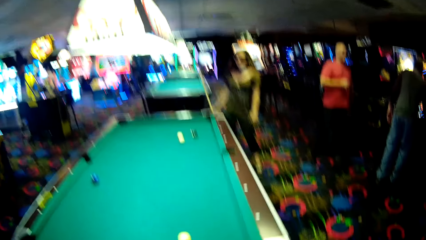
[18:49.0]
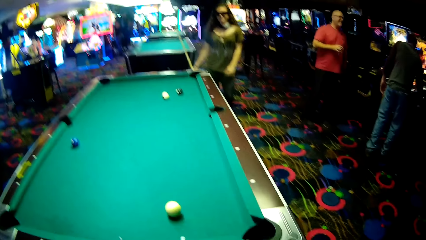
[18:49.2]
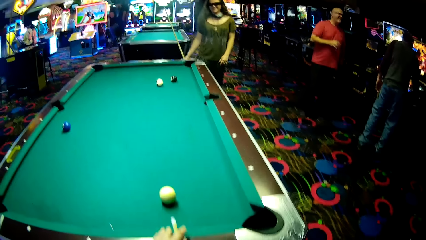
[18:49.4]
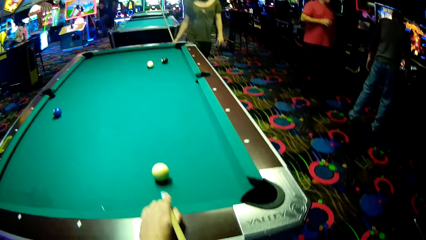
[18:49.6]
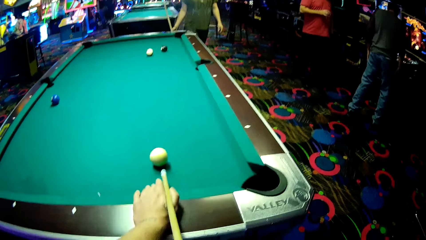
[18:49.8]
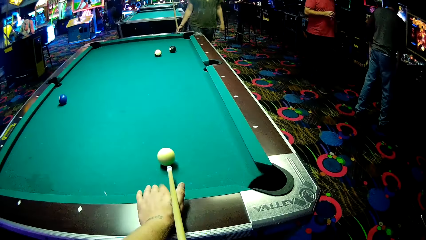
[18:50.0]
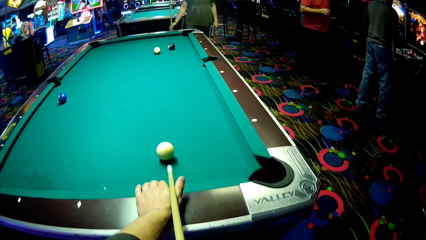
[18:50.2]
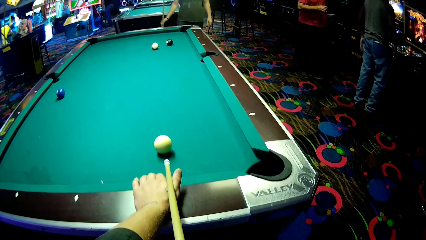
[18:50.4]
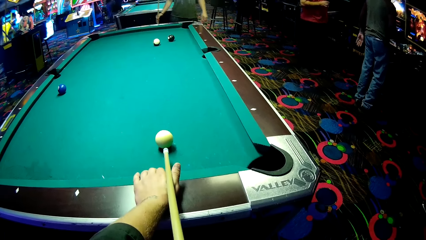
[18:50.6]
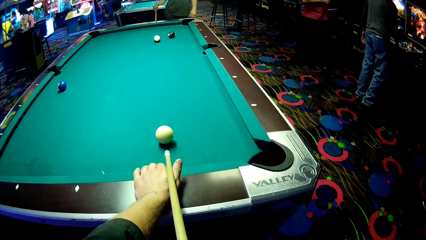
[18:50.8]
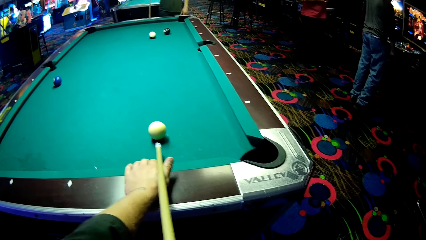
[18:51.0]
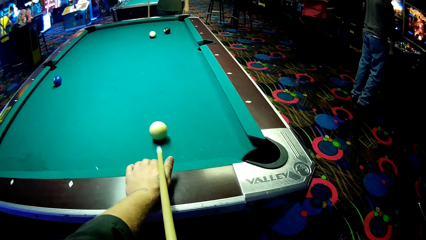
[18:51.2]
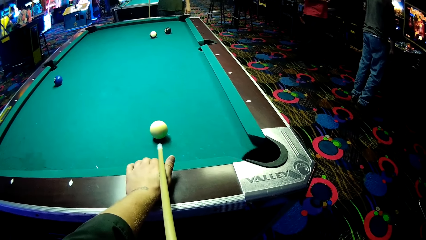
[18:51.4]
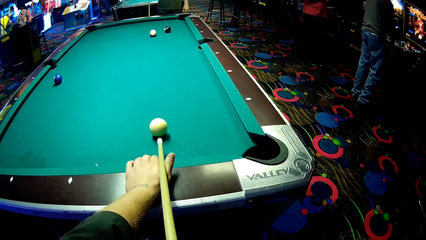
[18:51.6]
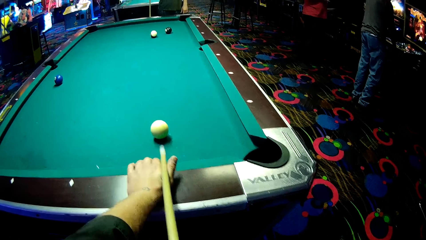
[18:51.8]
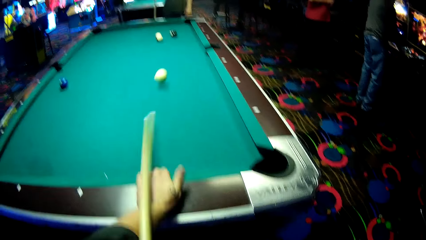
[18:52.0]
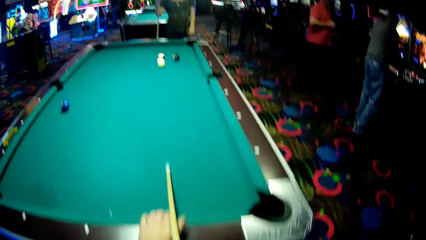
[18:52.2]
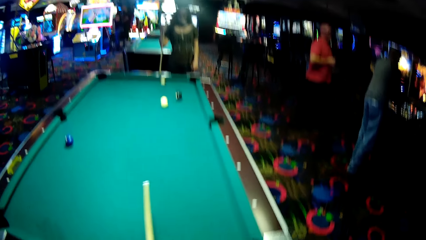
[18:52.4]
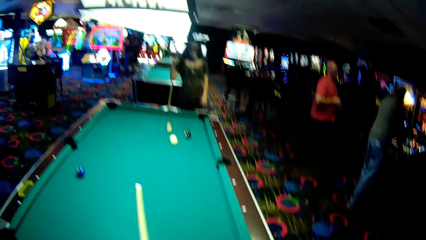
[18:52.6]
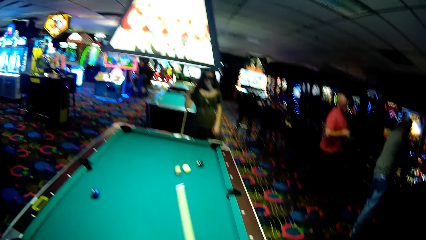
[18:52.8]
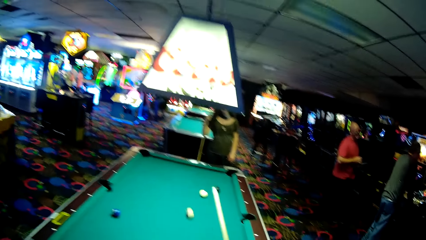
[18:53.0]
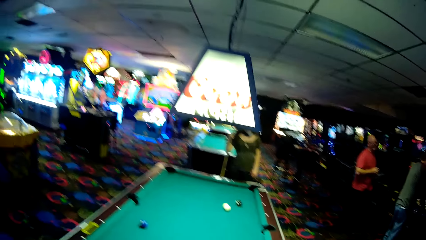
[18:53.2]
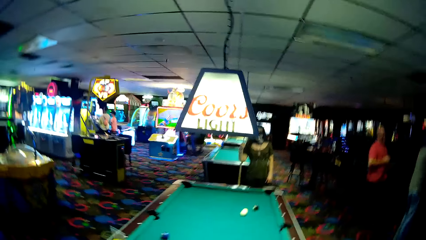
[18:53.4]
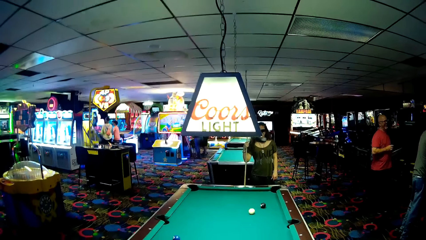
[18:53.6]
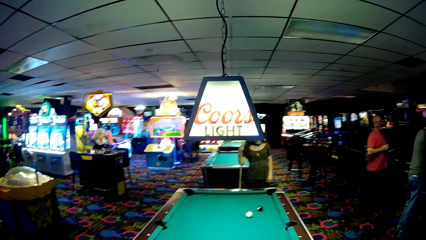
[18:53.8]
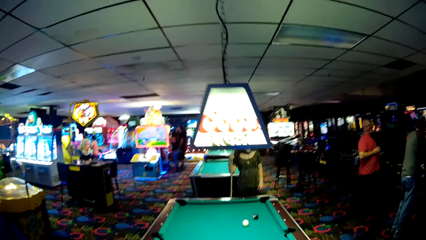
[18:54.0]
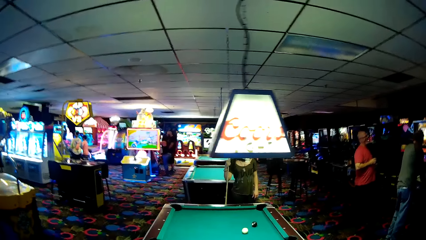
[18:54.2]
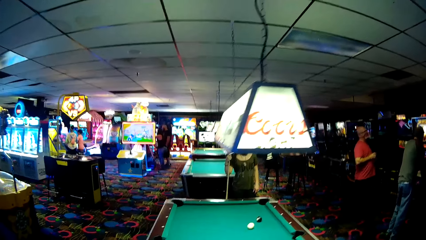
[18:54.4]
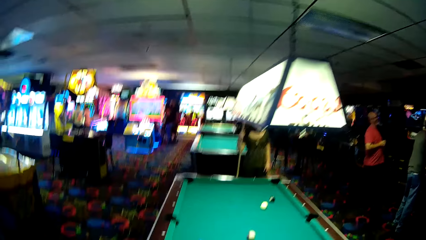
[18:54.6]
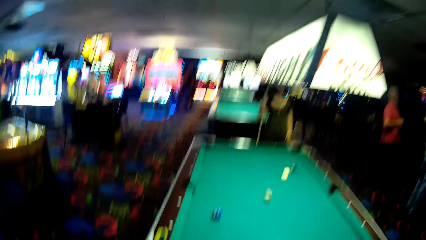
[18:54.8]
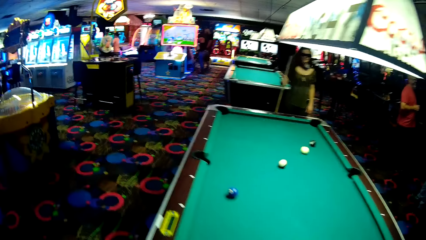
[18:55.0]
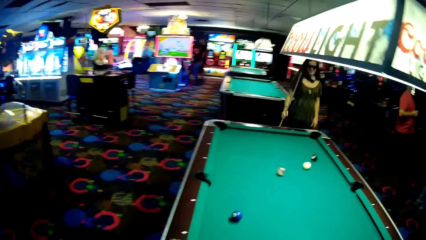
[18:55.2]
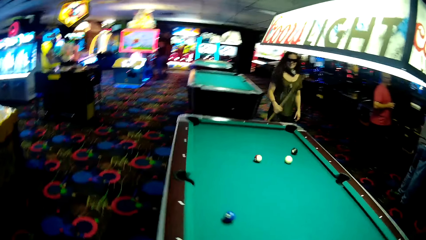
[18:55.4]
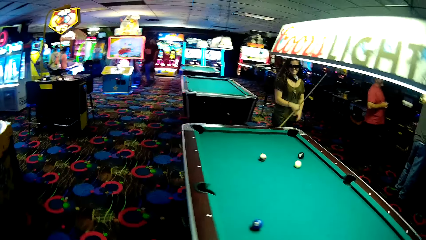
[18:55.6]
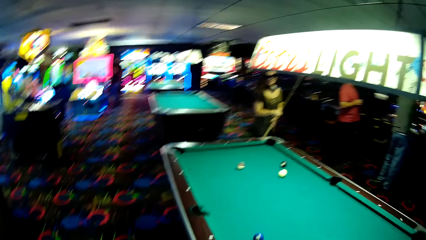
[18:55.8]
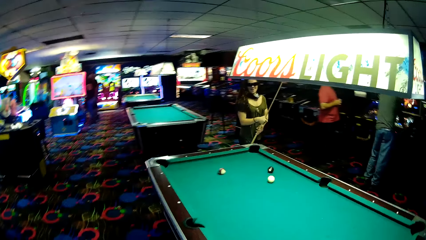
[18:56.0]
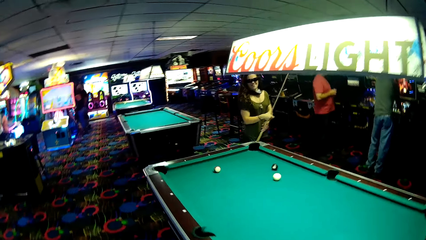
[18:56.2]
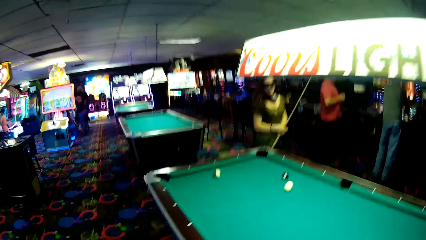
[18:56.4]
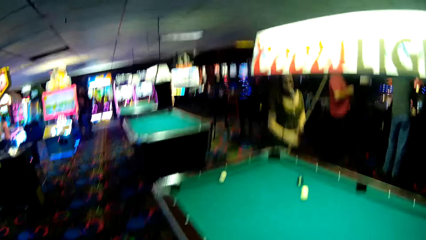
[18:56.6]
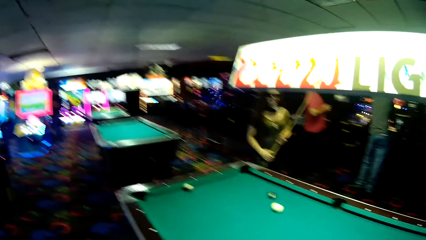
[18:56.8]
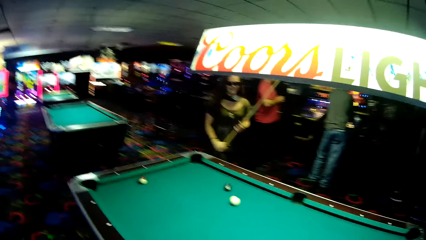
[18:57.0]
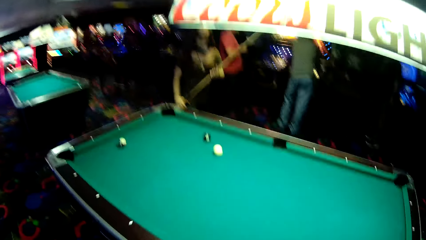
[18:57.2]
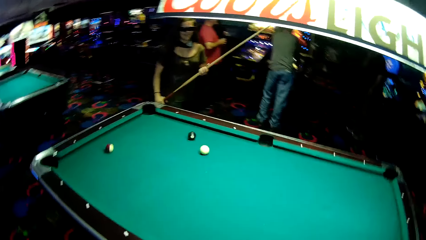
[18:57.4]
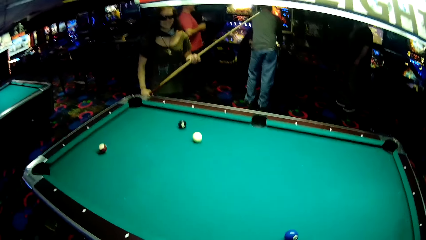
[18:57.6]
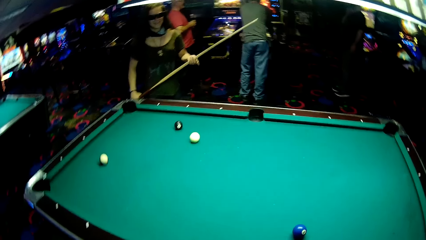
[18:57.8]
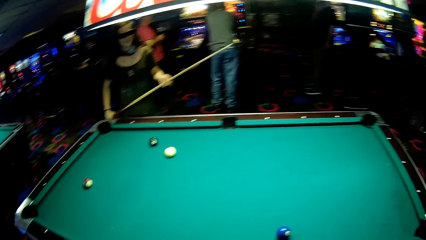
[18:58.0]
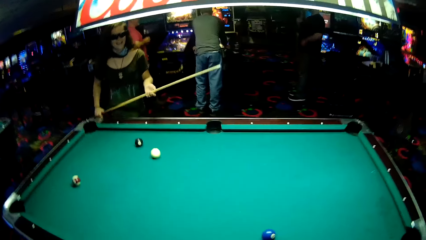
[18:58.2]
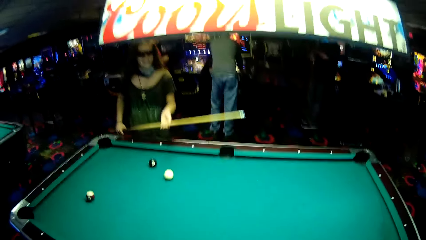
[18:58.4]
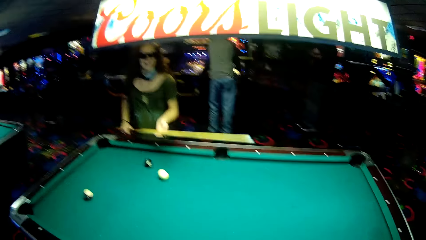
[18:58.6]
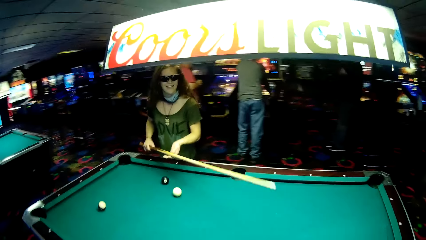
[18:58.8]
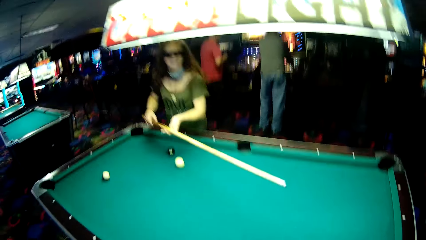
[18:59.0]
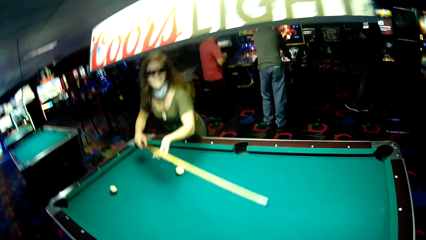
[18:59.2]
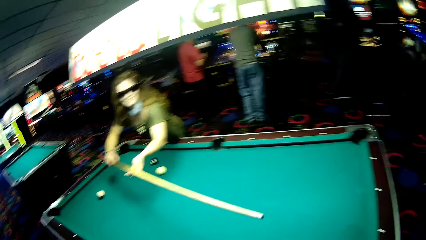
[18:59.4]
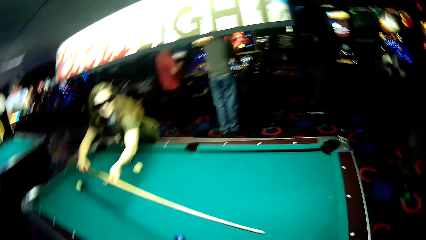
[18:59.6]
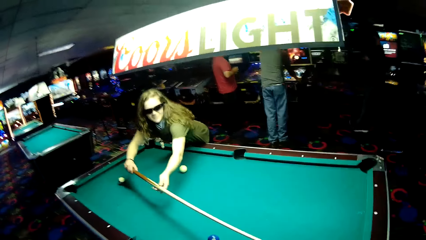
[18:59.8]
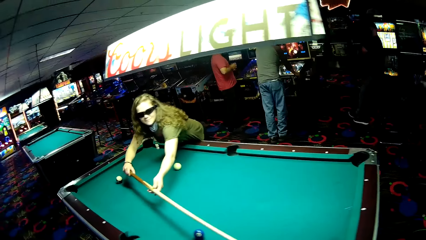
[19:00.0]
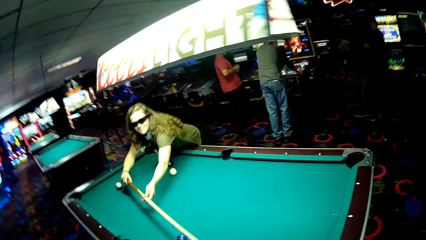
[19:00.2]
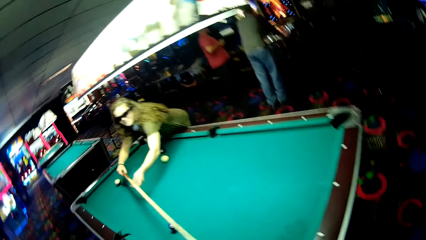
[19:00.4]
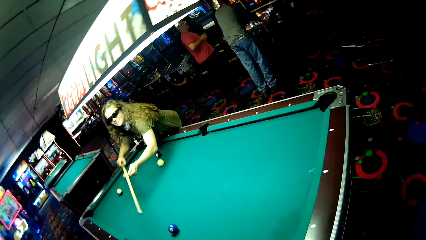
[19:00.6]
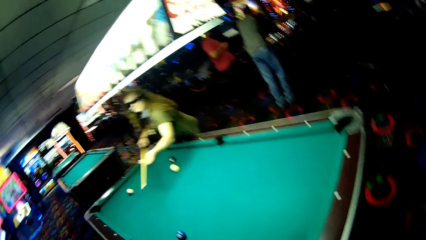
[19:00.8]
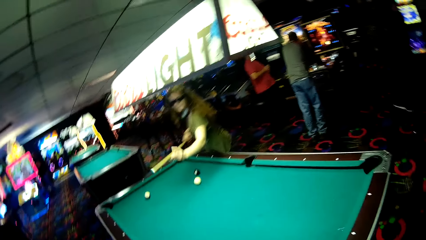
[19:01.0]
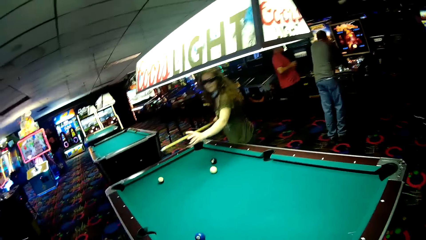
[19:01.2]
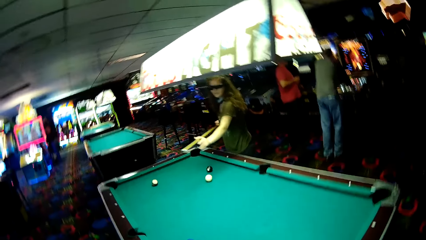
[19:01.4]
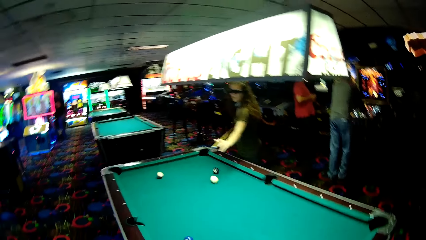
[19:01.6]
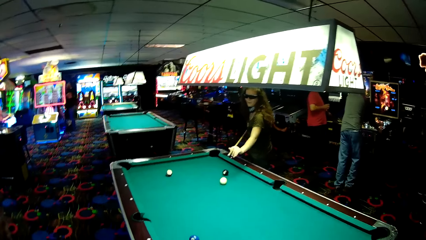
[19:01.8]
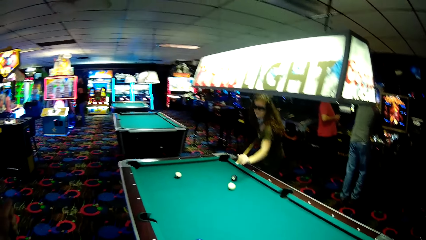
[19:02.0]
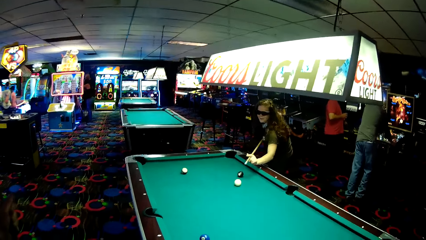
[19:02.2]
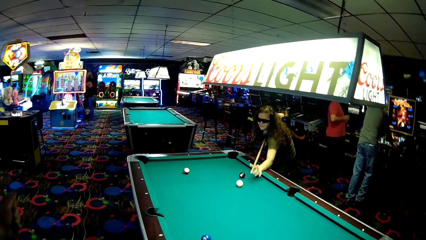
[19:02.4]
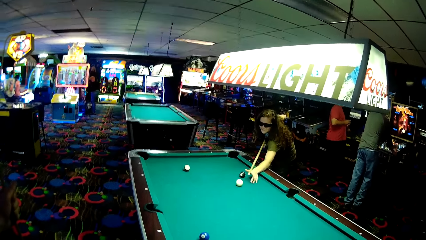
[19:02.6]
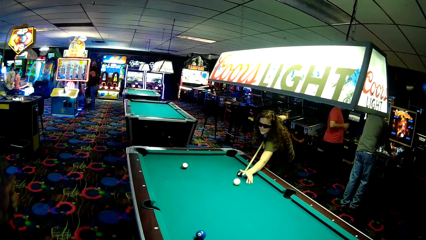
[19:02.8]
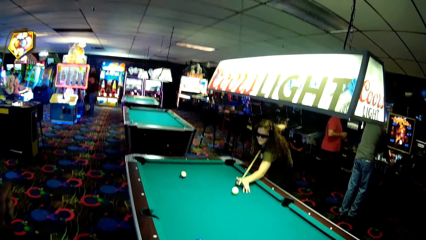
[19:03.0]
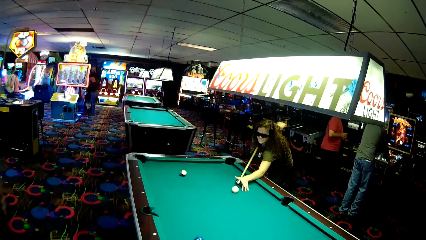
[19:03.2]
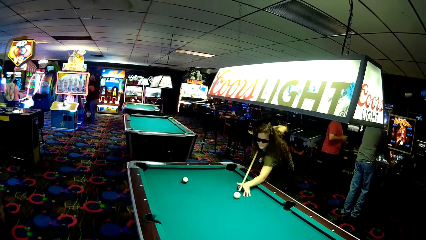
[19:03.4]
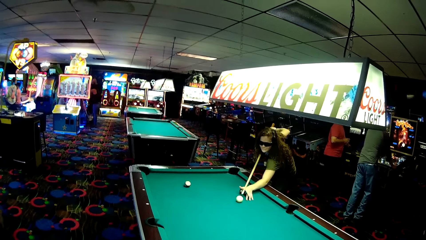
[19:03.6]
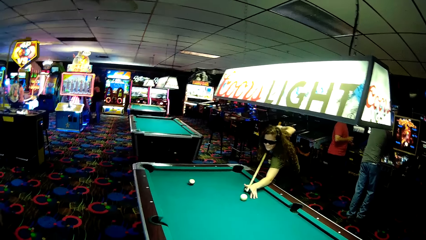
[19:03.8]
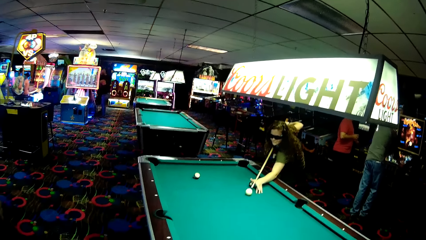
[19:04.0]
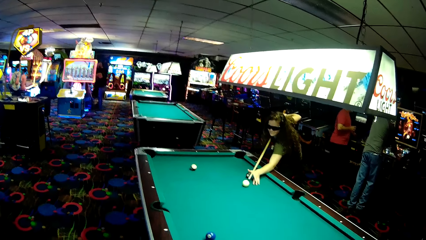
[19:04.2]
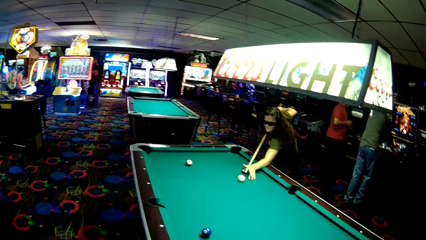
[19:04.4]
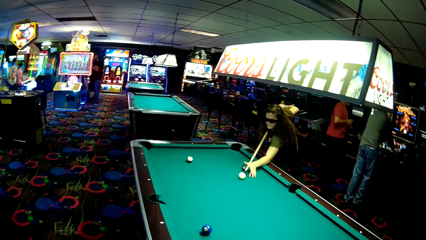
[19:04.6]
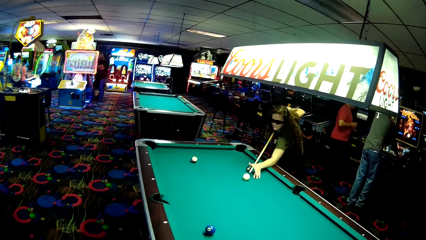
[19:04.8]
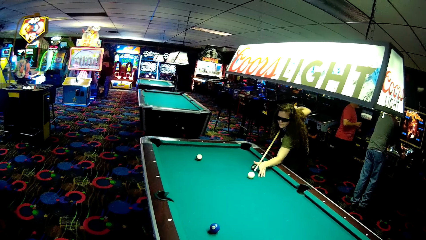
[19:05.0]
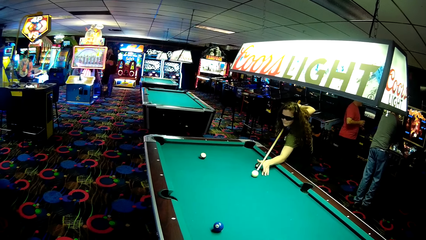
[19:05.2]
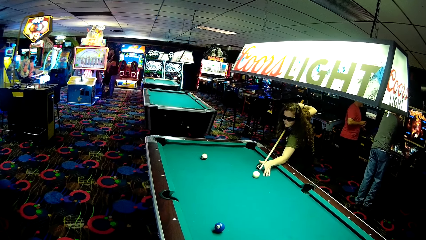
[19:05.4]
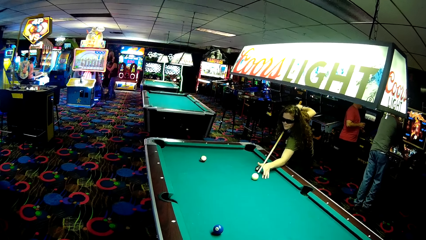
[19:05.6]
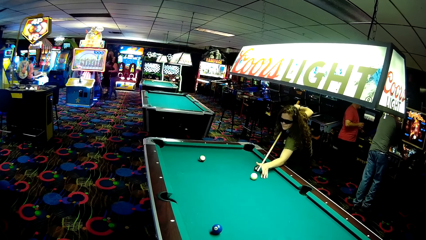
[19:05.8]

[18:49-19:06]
The camera wearer strikes a billiards ball. They hold a pool cue. They talk to a woman. The woman holds a billiards stick.
